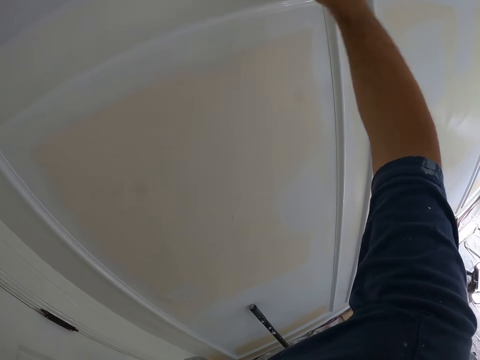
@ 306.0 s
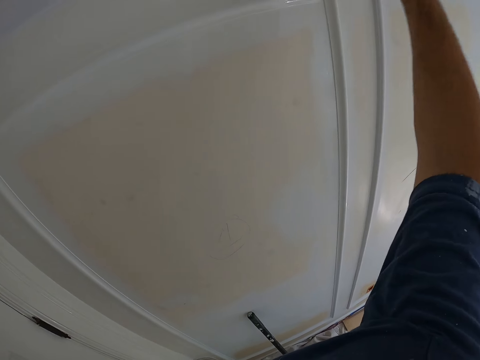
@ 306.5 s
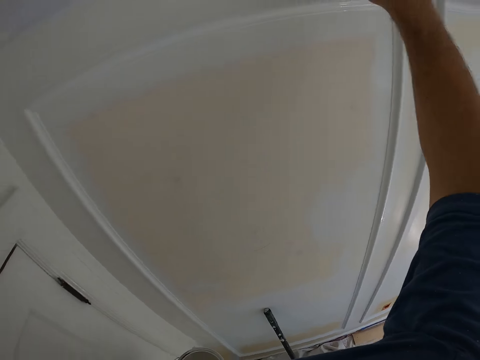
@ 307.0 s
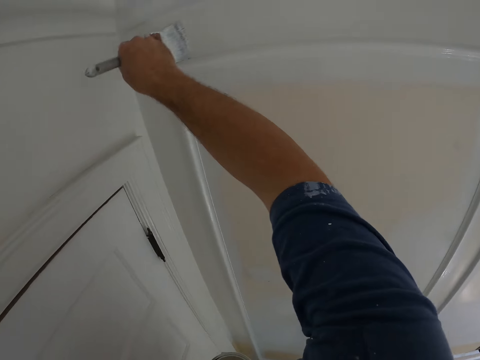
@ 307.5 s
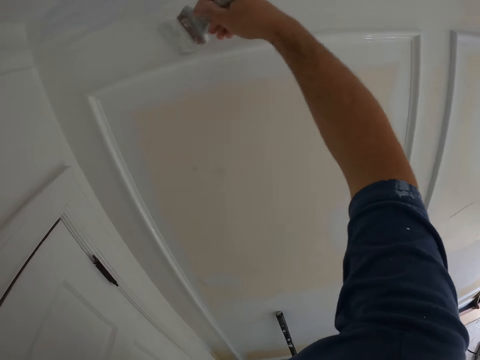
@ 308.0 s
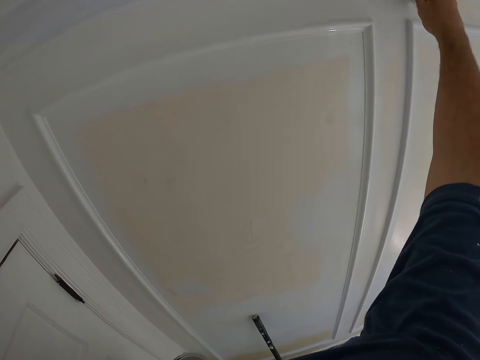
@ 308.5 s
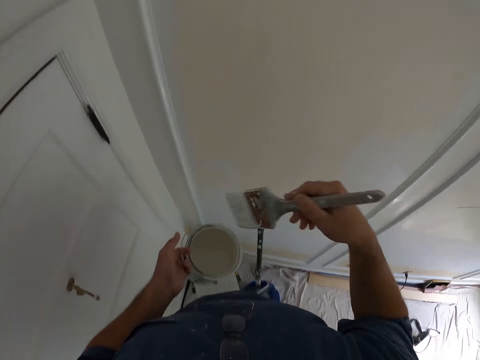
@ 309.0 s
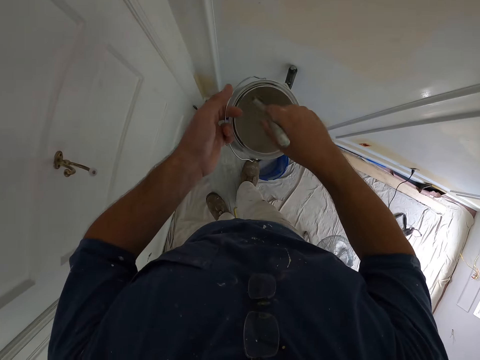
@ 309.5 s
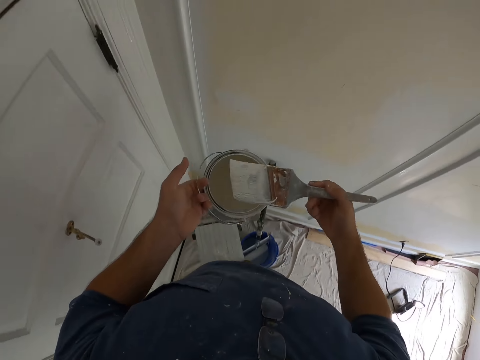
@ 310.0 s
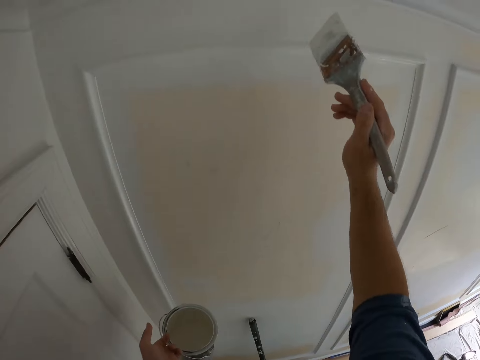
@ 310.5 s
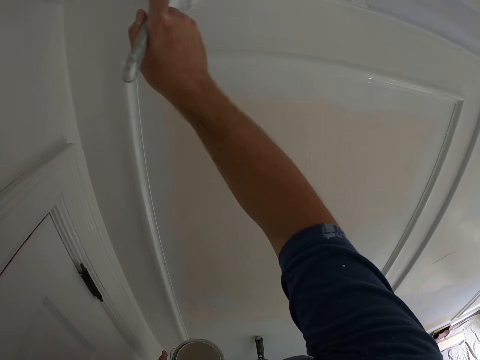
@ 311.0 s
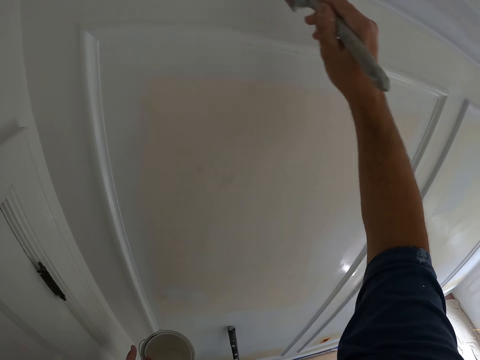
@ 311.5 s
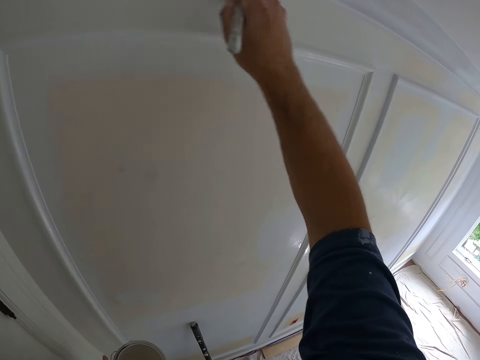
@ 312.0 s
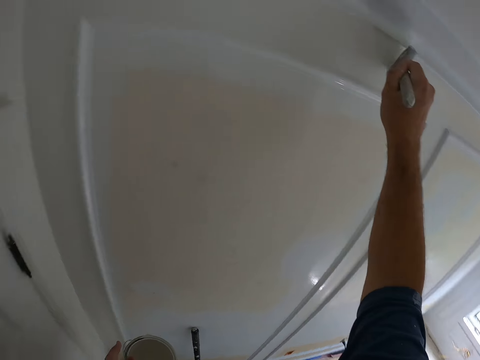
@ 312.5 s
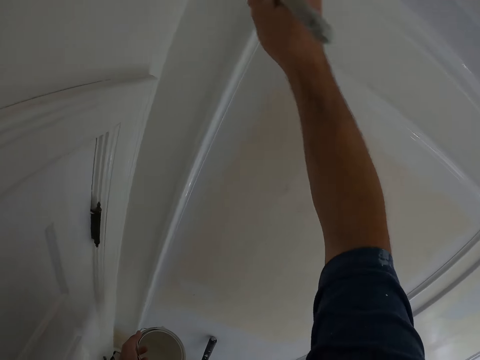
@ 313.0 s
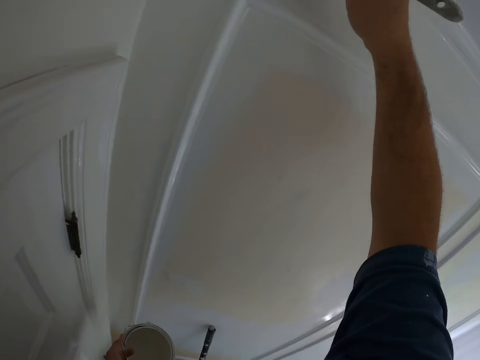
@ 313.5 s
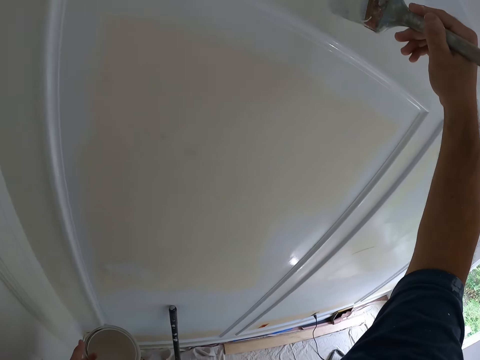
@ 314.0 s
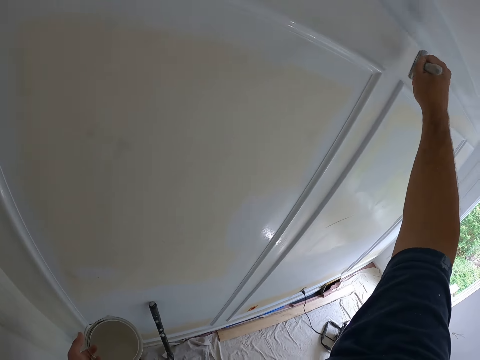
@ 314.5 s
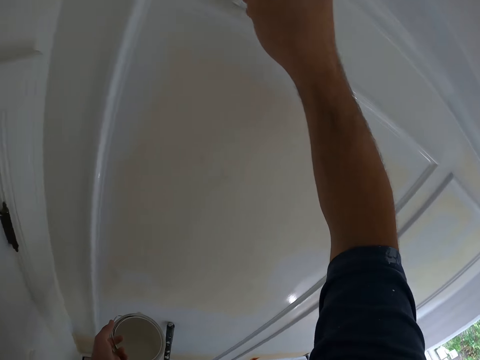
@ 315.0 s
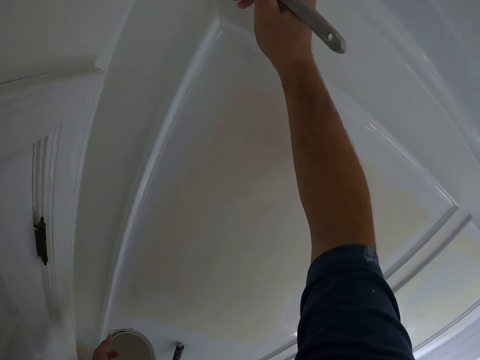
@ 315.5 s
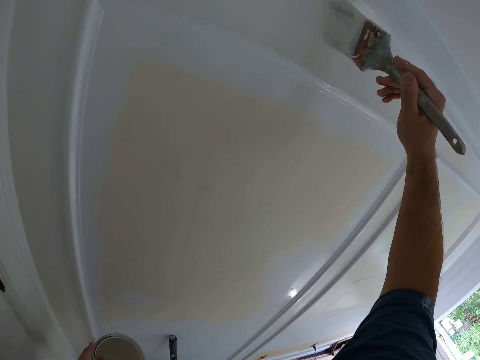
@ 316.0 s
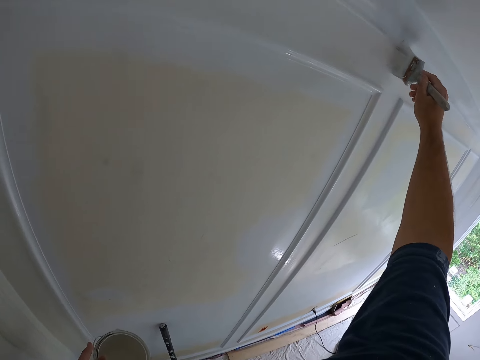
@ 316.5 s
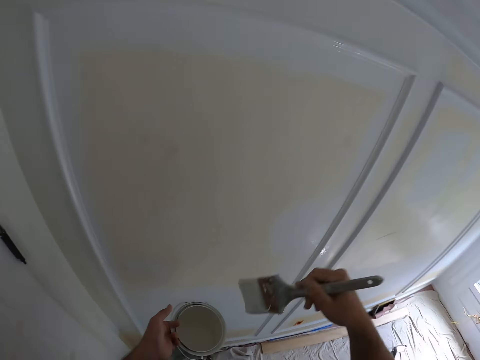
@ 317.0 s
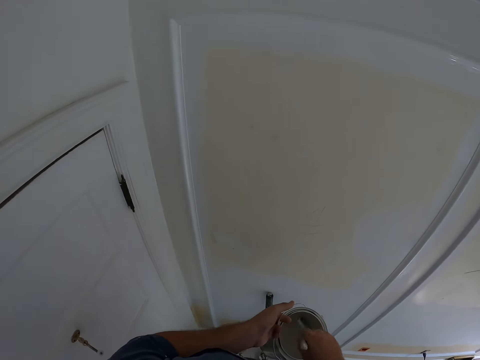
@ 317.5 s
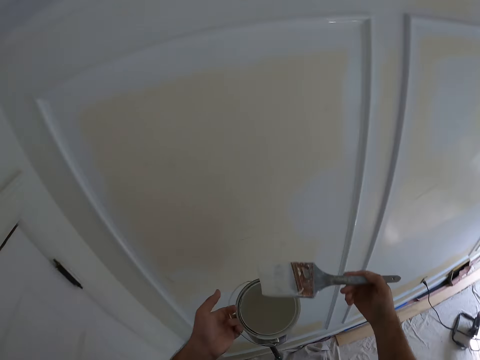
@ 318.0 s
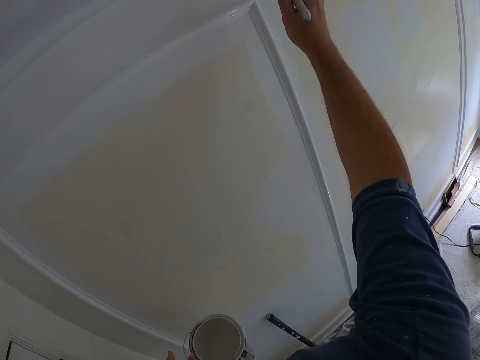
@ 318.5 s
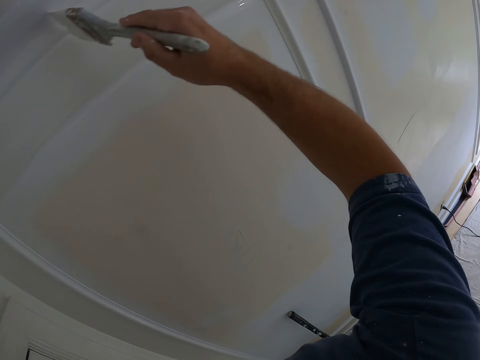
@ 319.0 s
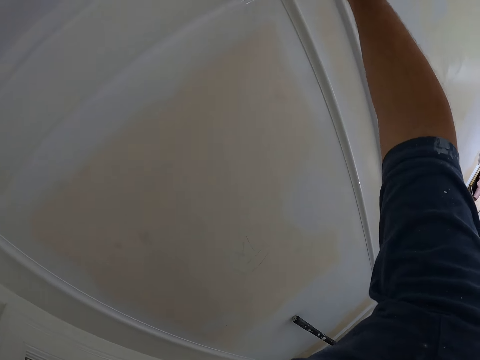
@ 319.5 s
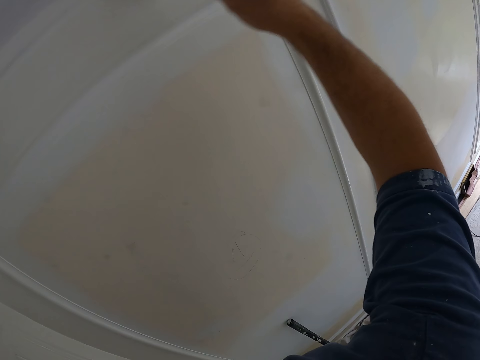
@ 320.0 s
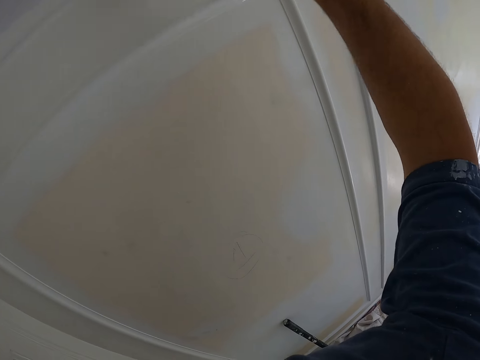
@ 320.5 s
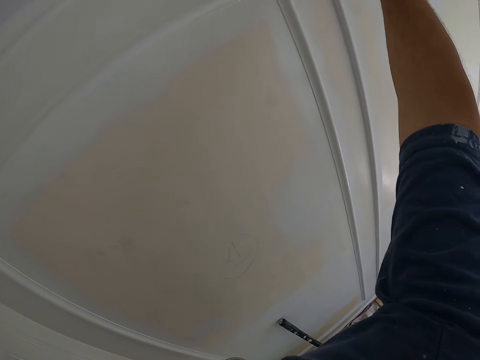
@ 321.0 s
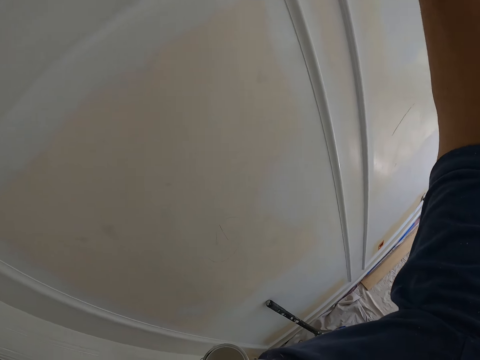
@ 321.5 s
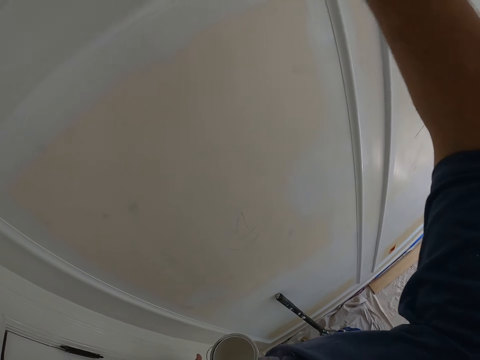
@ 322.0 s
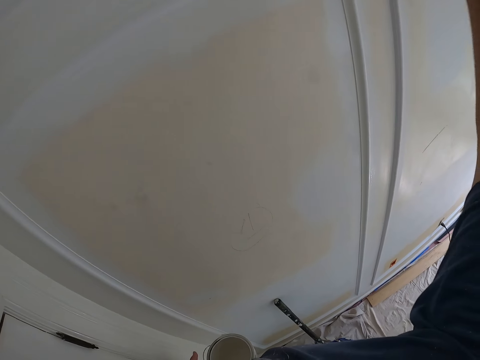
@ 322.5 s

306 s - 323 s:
The camera wearer puts the painting brush in the paint can. They paint the wall. They put the painting brush in the paint can. They paint the wall.

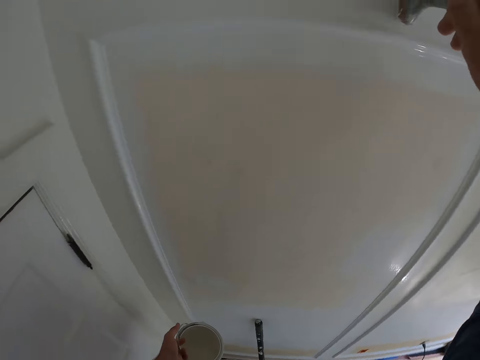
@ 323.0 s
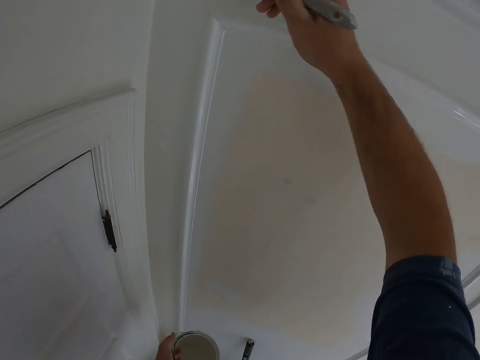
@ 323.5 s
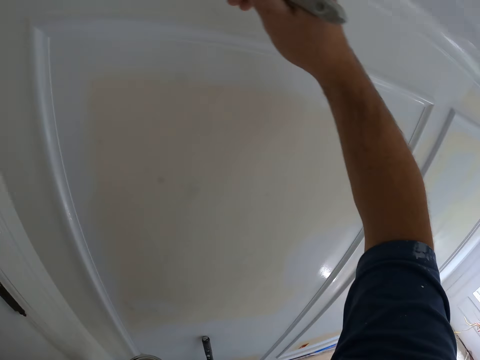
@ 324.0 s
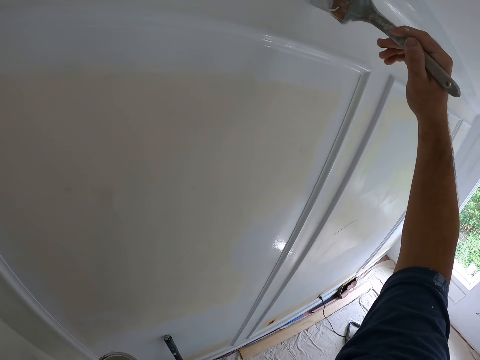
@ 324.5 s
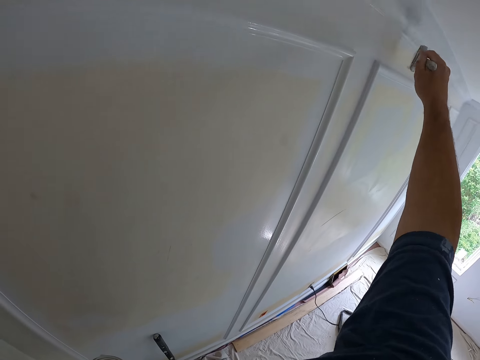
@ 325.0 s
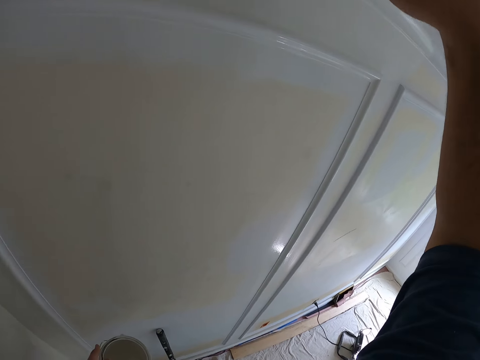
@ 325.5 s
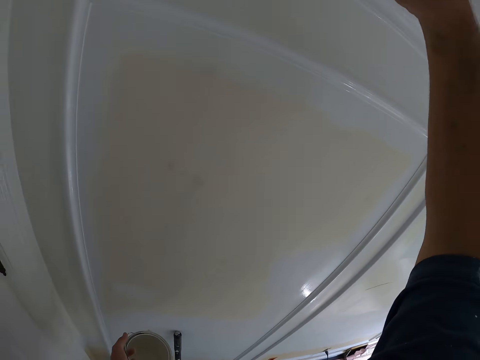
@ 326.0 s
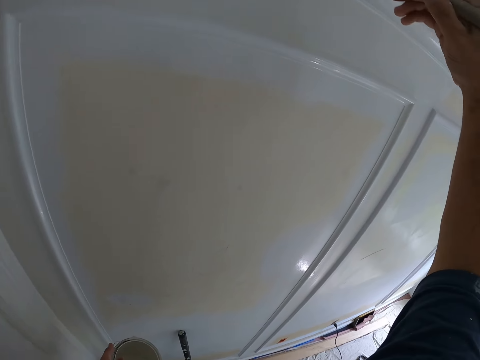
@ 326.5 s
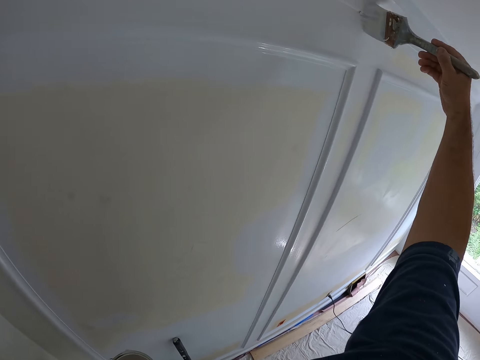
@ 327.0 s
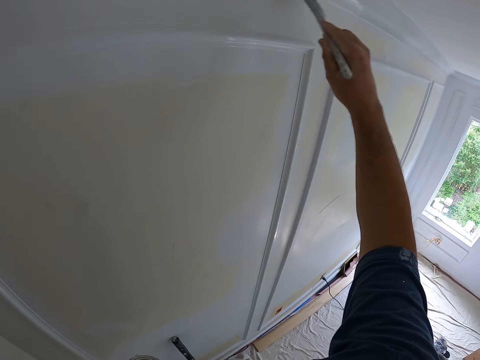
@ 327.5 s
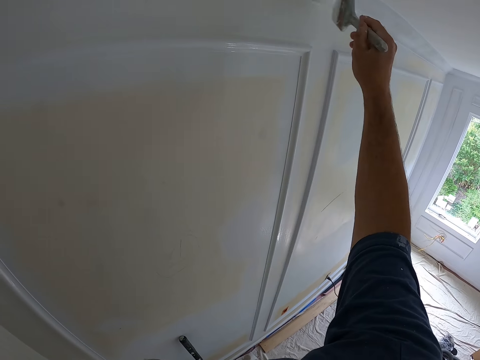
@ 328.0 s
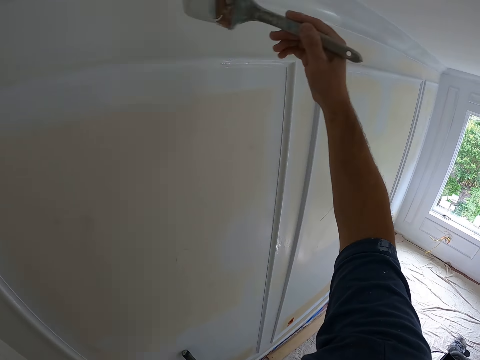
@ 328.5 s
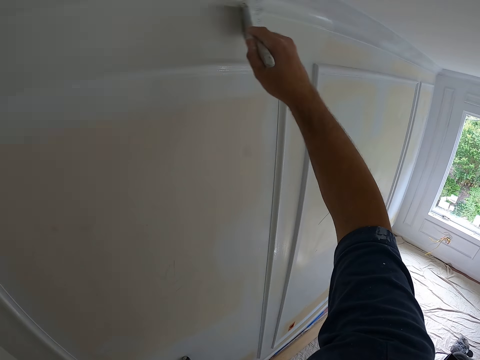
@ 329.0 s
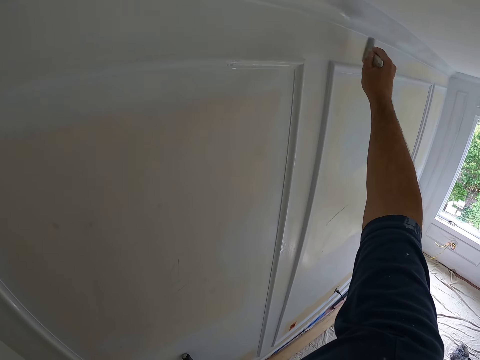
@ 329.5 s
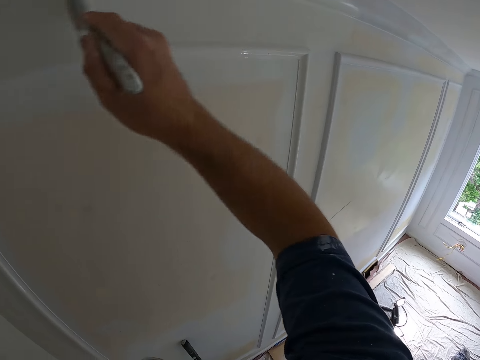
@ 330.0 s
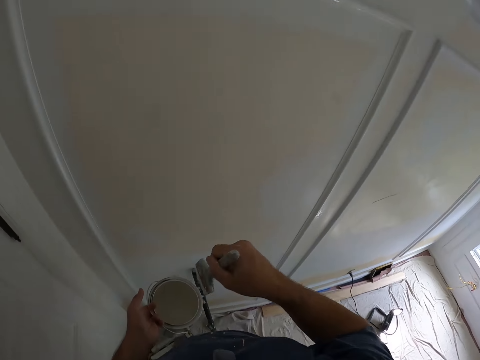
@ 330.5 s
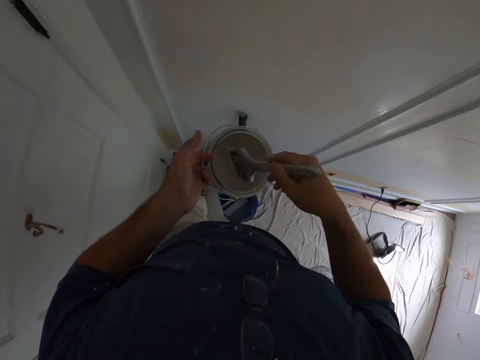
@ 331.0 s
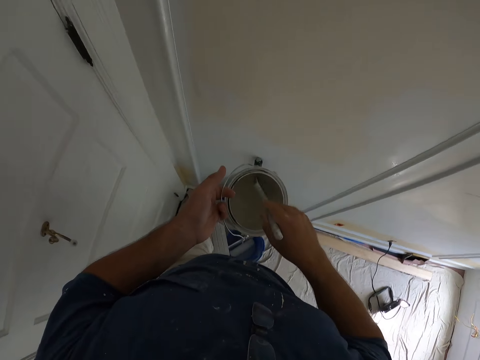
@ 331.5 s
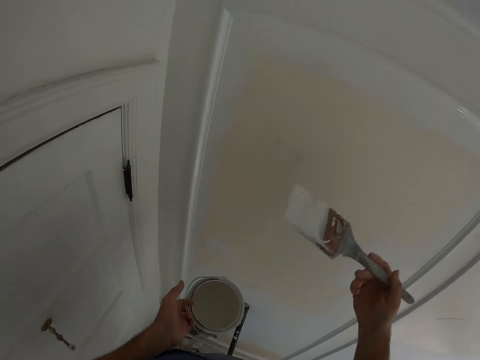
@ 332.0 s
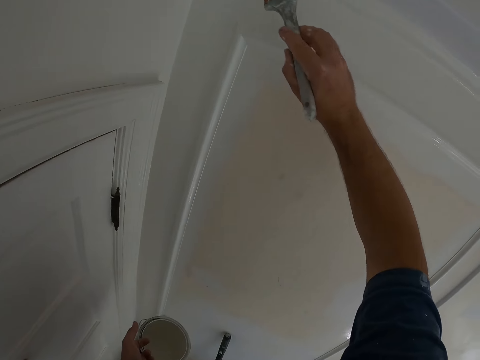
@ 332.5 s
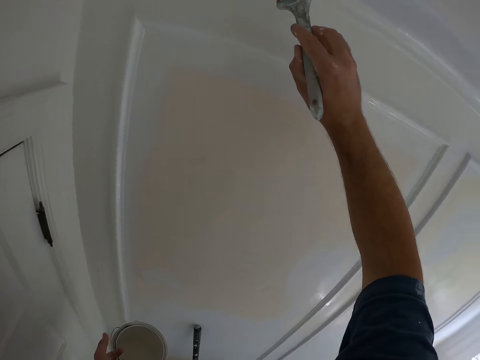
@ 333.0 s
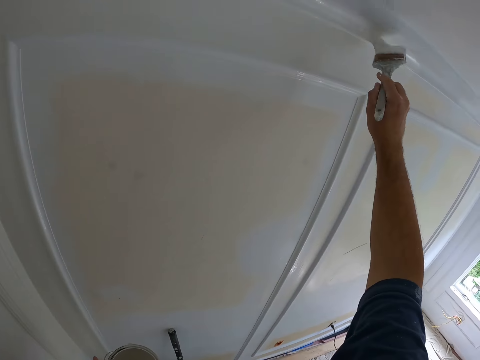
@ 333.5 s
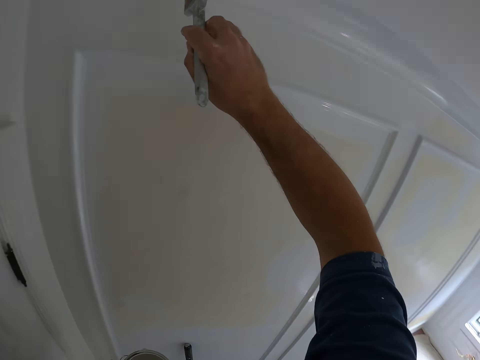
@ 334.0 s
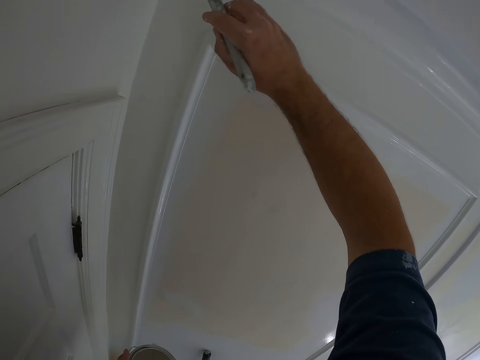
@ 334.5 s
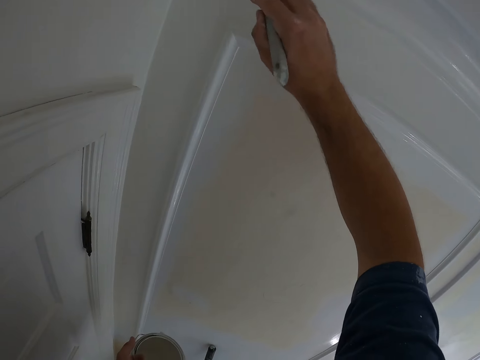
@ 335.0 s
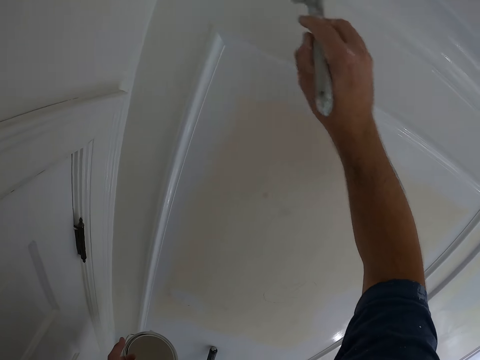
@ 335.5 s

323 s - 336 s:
The camera wearer puts the painting brush in the paint can. They paint the wall.
